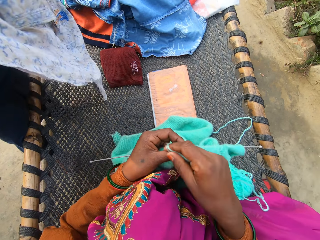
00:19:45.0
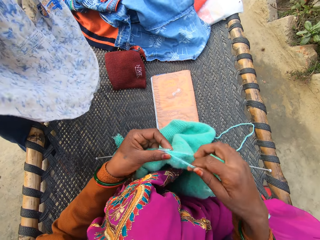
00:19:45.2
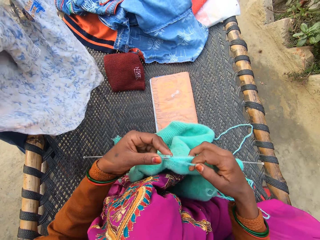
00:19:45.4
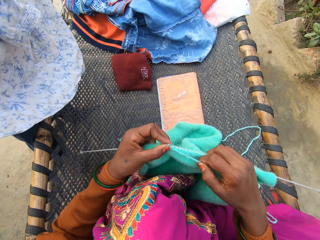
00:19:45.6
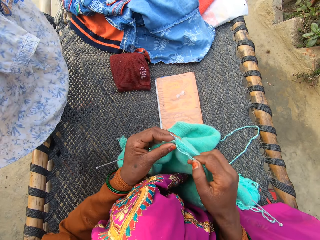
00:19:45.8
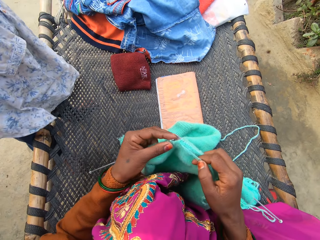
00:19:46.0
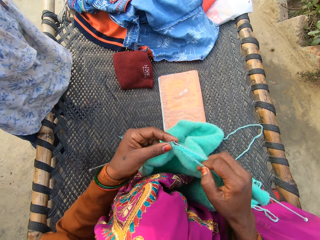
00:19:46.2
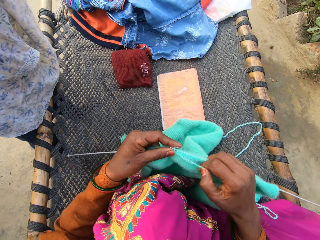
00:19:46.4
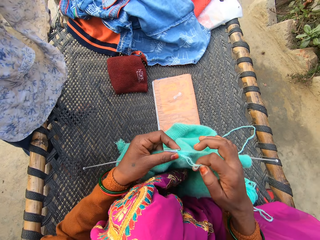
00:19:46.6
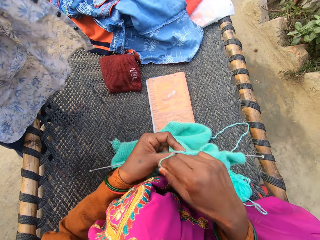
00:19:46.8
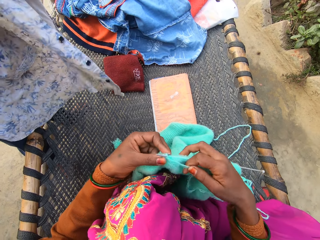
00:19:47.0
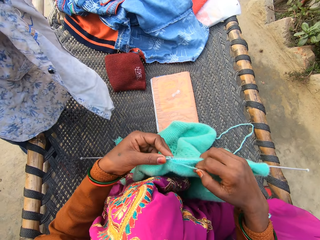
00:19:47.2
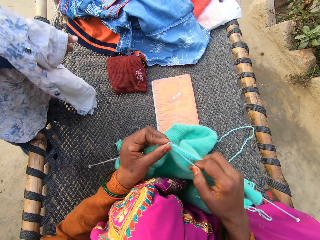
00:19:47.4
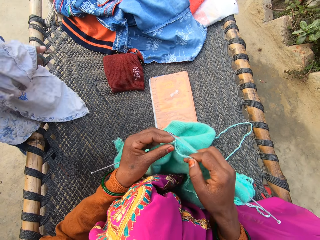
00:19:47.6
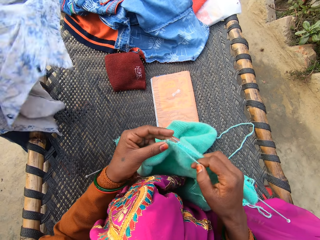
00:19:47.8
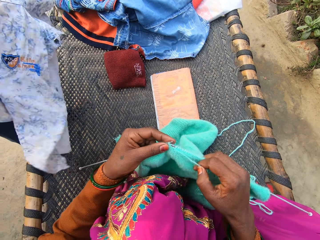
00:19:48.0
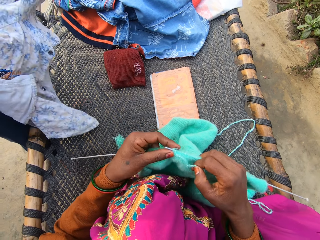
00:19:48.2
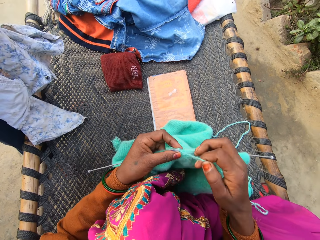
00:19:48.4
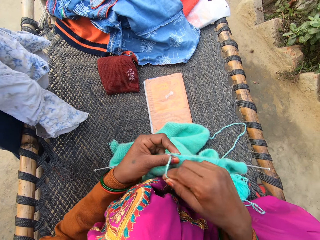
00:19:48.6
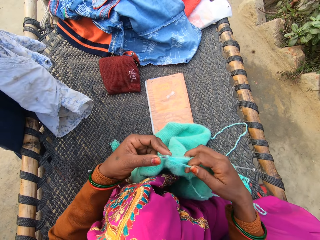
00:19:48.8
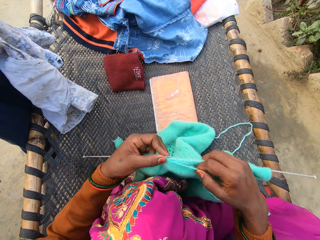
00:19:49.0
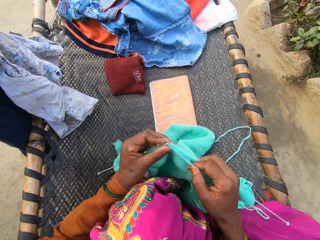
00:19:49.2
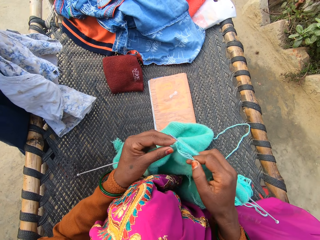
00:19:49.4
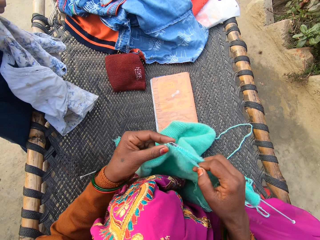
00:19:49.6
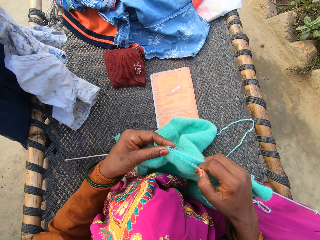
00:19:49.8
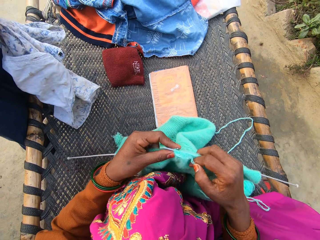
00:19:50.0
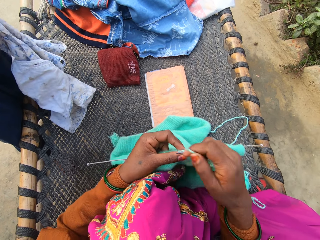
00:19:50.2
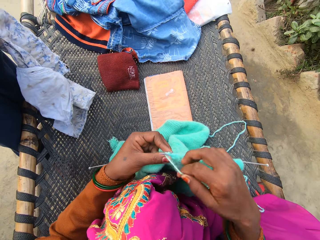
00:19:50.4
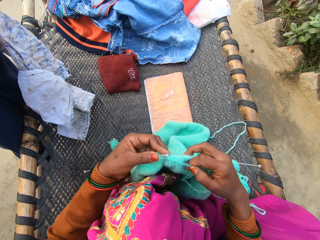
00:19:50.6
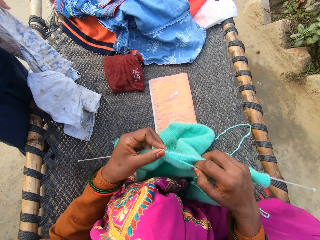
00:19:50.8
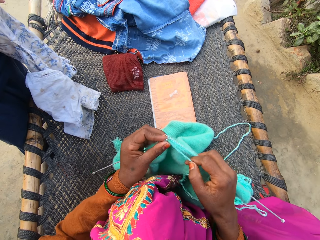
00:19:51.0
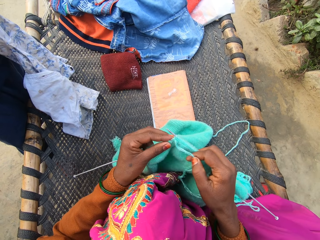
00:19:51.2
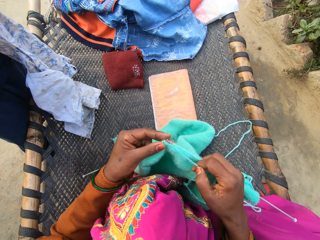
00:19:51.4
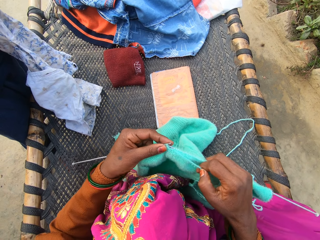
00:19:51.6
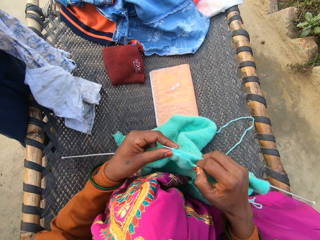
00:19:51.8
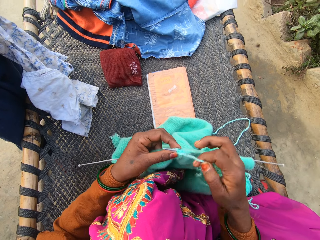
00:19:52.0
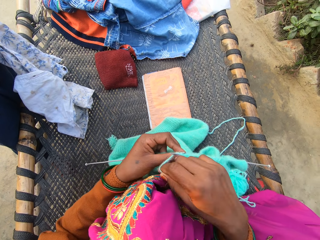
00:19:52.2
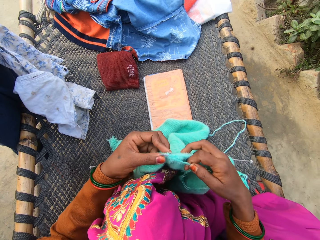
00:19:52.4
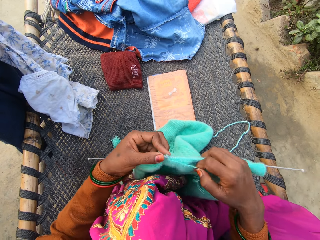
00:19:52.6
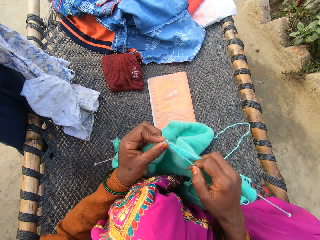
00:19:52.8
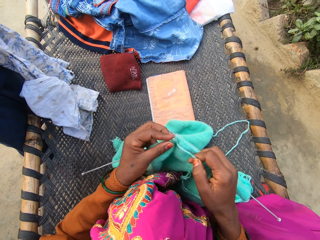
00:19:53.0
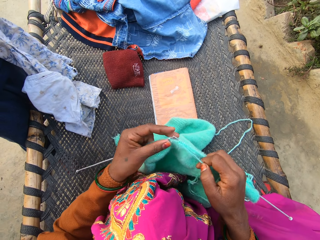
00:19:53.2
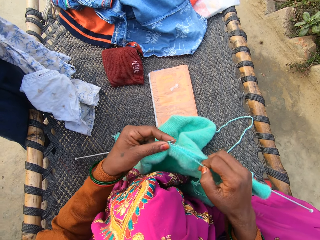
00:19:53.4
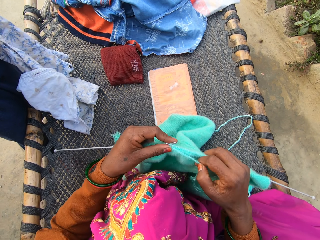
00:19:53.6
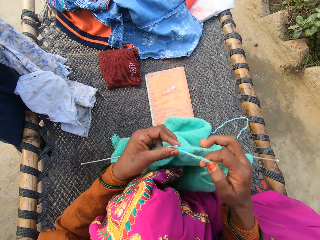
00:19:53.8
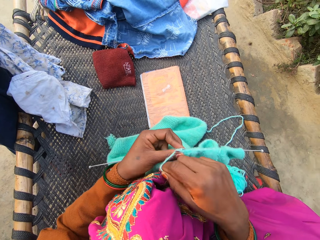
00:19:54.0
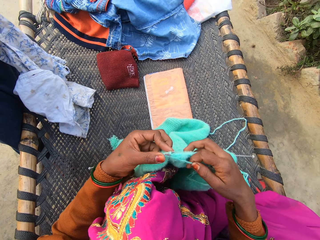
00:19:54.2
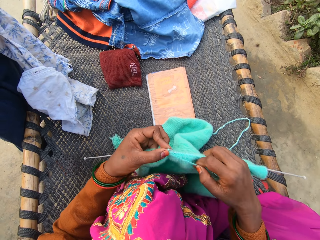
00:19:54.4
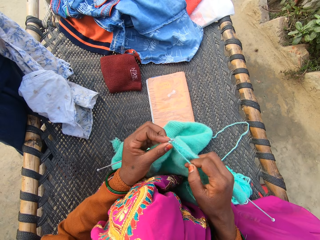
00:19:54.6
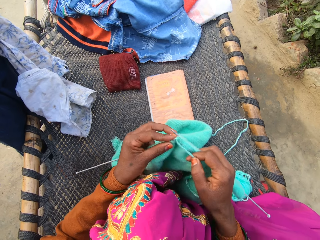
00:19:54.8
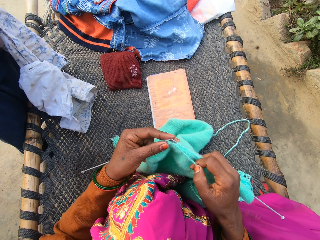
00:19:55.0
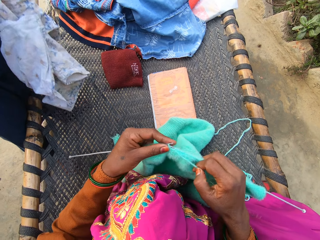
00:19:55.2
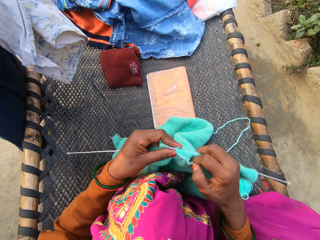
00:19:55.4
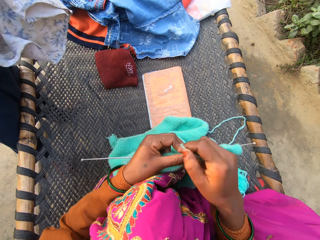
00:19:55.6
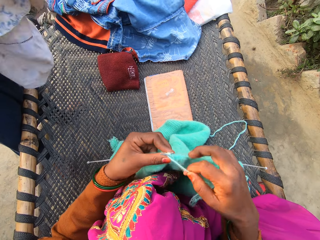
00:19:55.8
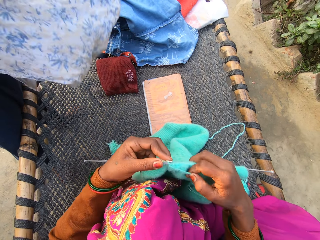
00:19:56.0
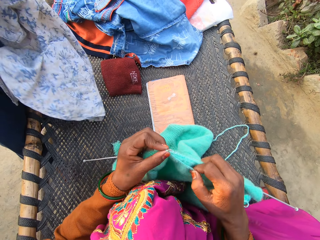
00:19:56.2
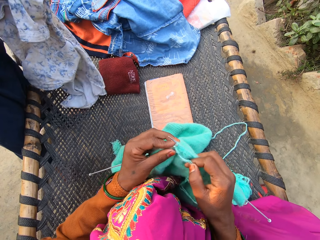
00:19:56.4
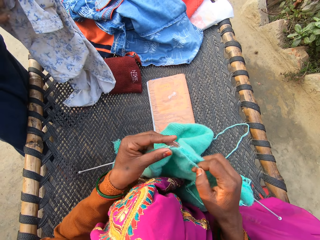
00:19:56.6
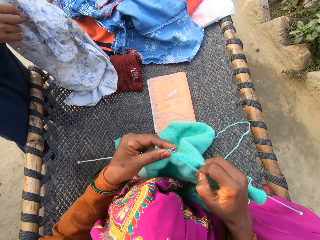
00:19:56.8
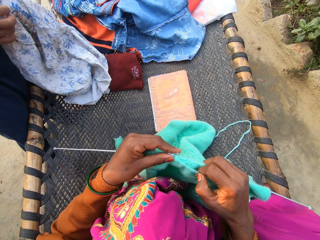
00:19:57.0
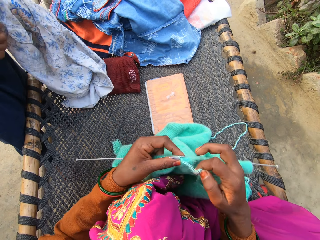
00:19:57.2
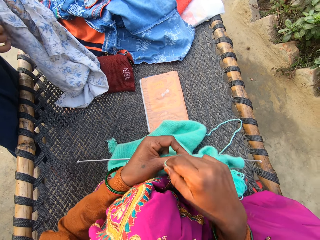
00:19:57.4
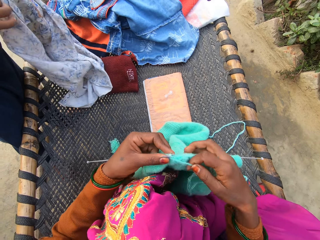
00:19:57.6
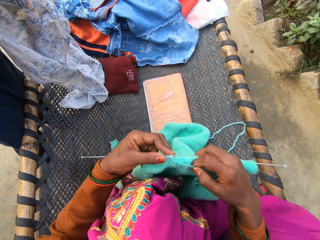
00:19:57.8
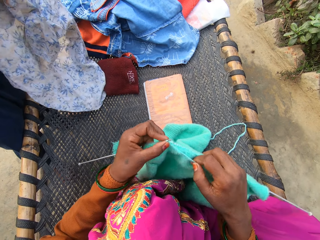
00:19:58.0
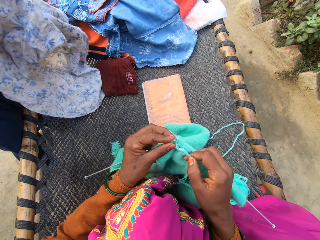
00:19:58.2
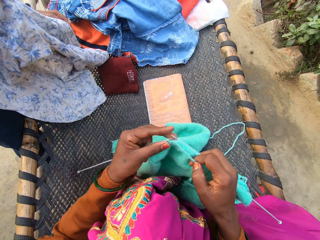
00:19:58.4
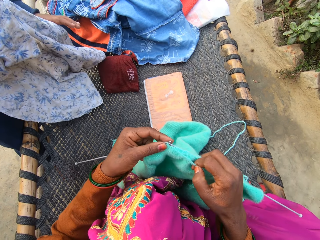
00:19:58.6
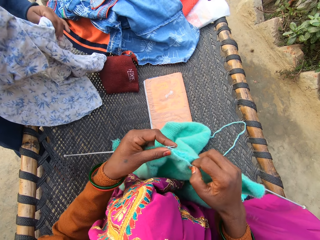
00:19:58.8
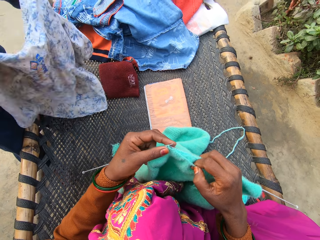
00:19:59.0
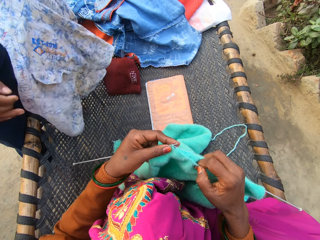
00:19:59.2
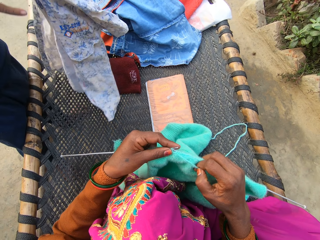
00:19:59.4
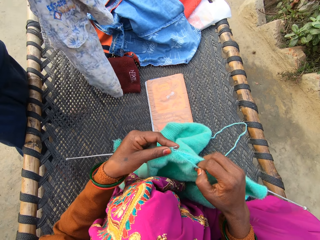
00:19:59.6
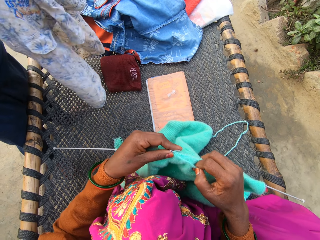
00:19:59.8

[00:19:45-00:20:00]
The camera wearer weaves the fabric. A person holds the shirt. The camera wearer weaves the fabric. They move the hand and move the thread. They move the thread again. They weave the fabric, move the thread, weave the fabric, and move the thread. The person unfolds the shirt.

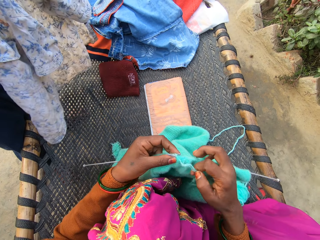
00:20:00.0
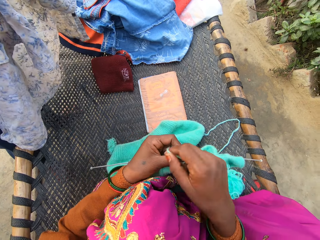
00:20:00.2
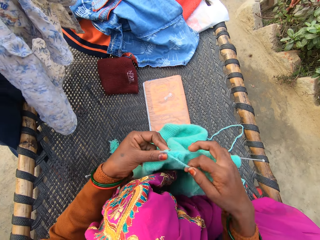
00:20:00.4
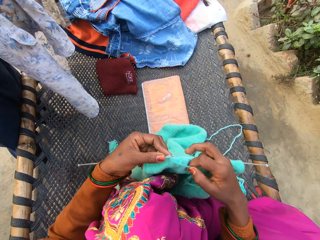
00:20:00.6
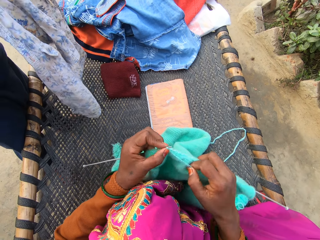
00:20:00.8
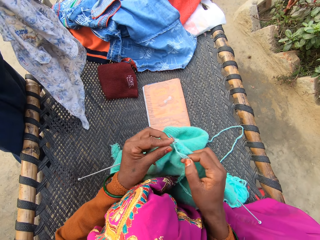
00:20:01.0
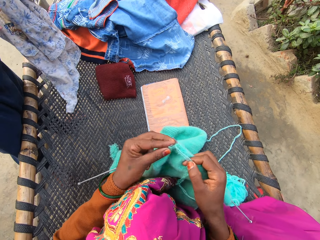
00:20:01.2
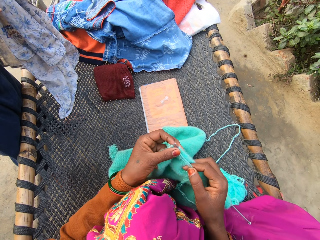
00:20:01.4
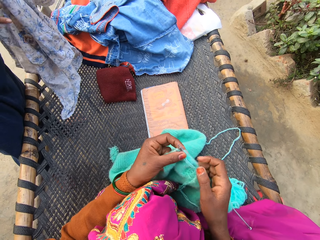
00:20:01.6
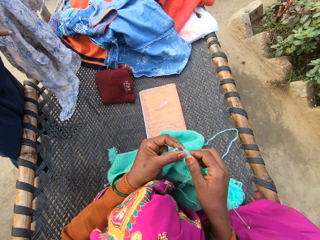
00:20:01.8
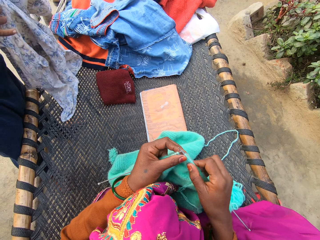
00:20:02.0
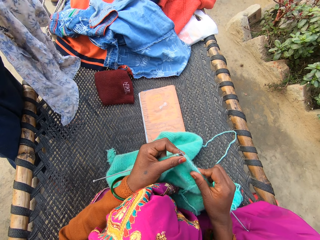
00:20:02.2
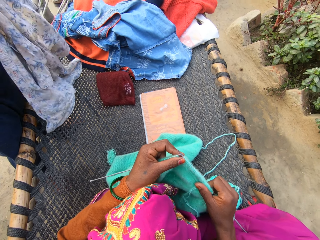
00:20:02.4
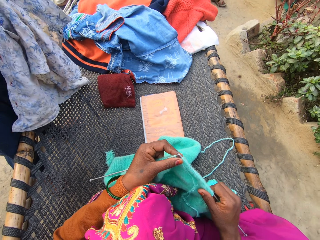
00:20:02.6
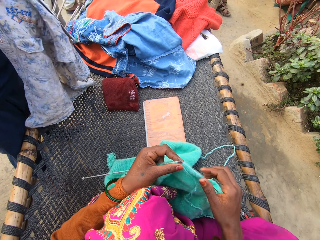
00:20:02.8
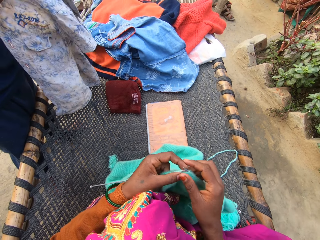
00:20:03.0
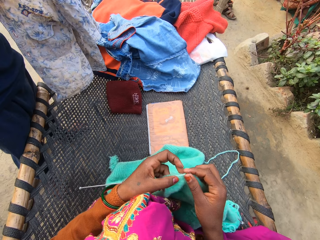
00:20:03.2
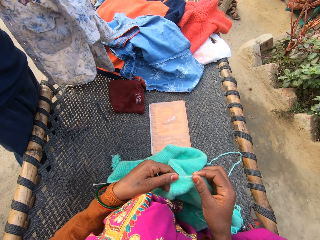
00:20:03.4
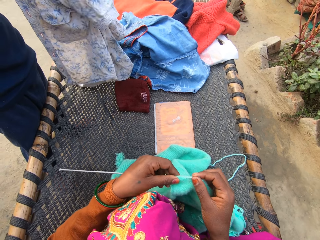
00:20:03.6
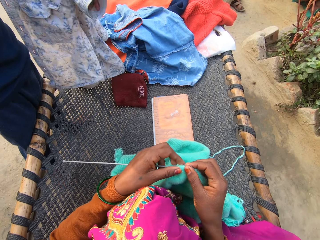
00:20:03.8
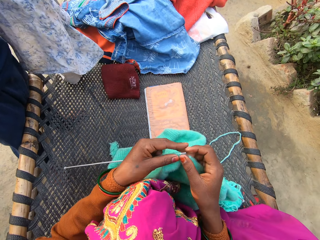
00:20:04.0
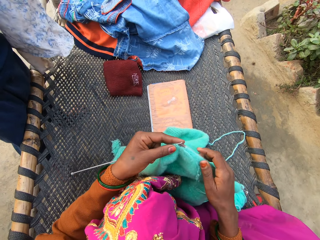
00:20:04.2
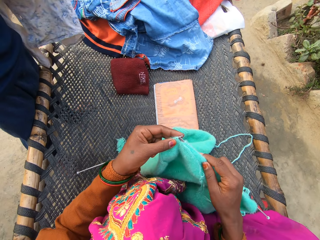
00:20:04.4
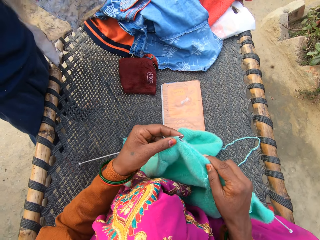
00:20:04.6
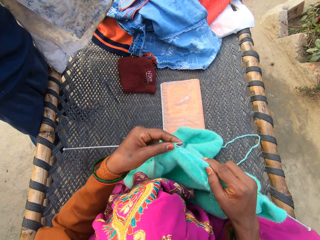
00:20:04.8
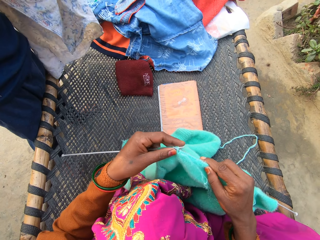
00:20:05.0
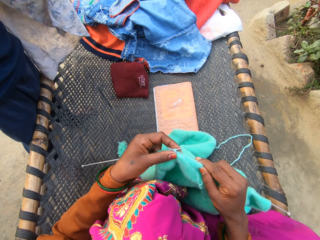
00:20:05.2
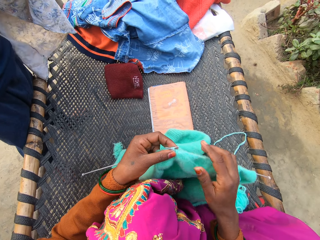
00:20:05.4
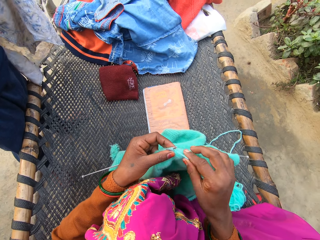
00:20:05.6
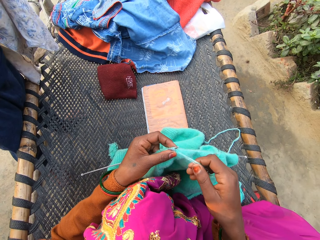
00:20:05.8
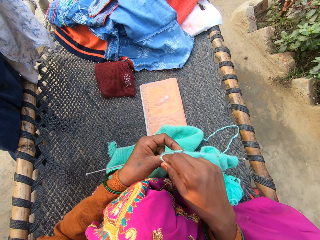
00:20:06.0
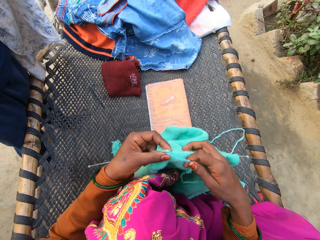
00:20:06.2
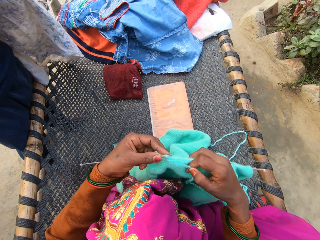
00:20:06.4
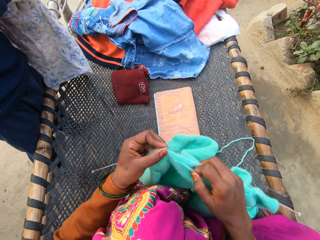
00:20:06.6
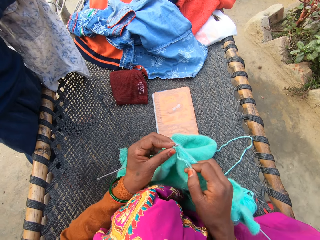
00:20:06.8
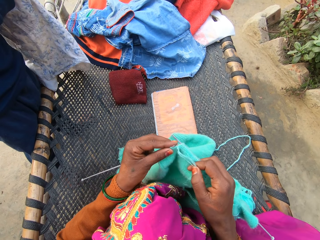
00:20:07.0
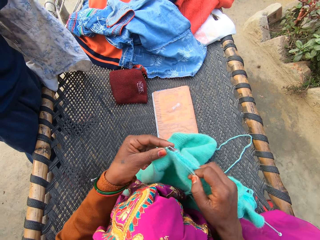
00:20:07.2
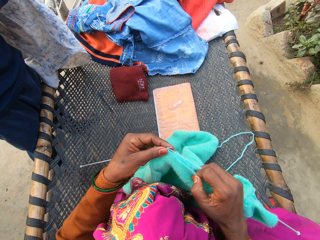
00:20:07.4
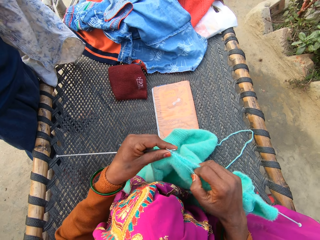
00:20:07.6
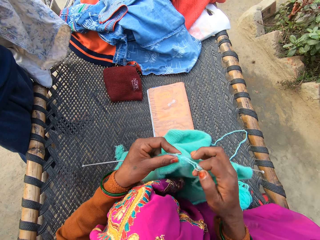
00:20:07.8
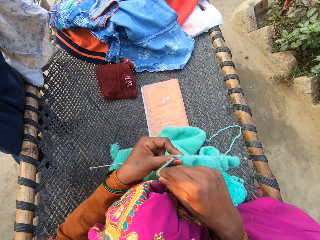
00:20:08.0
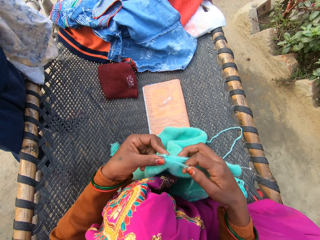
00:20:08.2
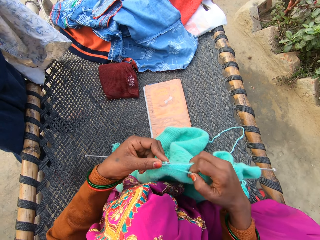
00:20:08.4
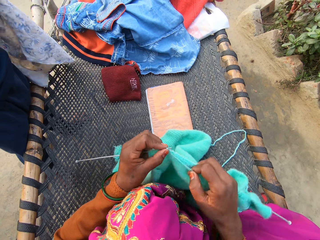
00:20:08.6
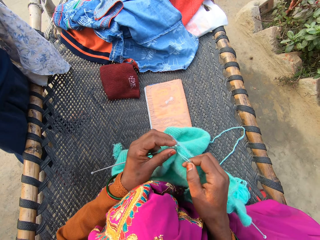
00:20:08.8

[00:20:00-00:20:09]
The camera wearer weaves the fabric and moves the fabric. They move the fabric again. A person holds the shirt. The camera wearer weaves the fabric and moves the fabric.
